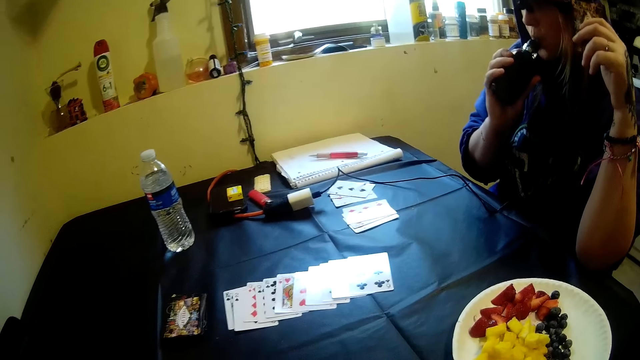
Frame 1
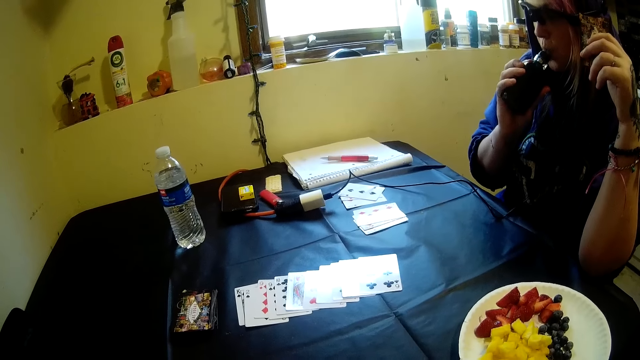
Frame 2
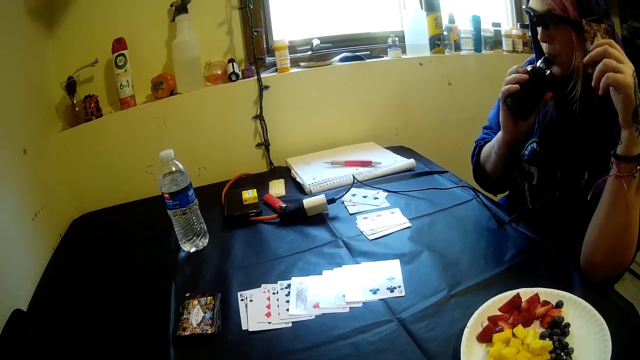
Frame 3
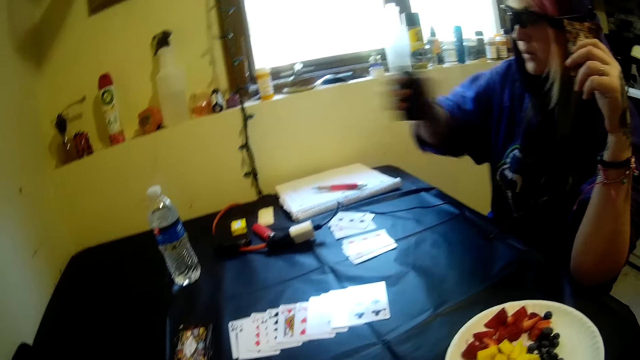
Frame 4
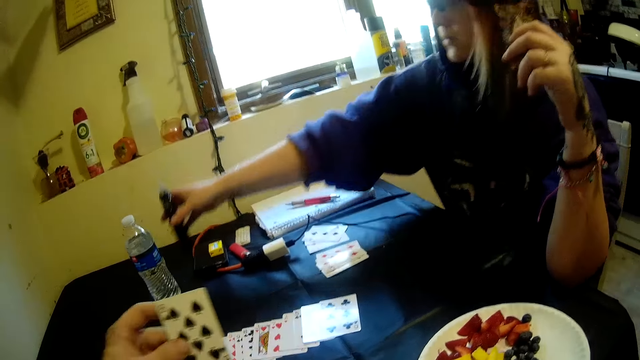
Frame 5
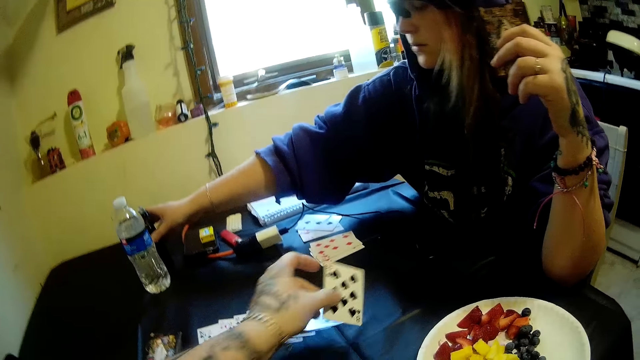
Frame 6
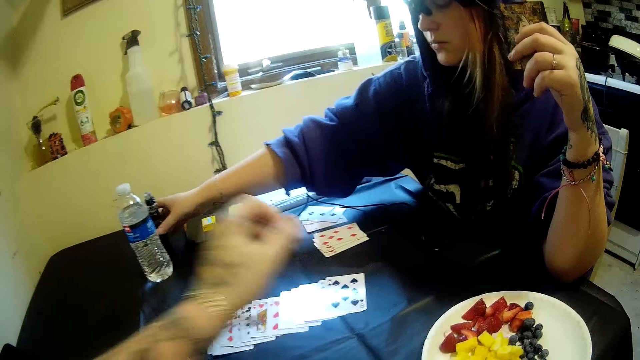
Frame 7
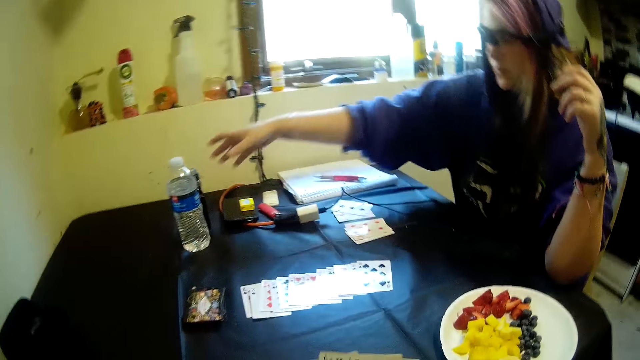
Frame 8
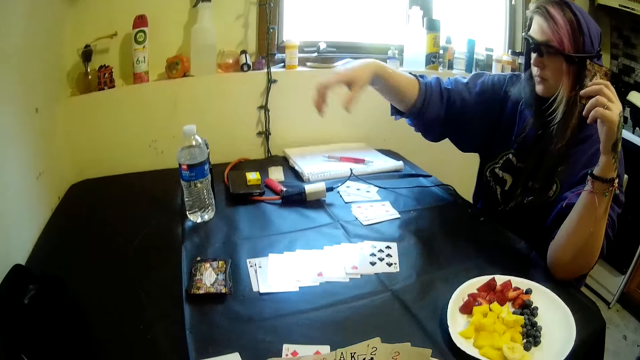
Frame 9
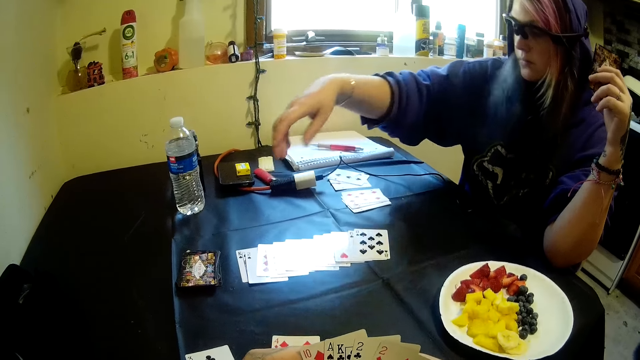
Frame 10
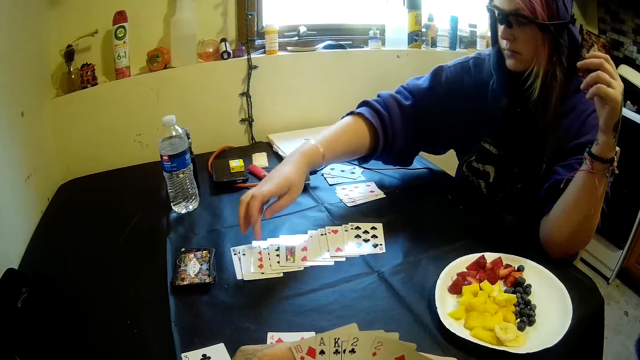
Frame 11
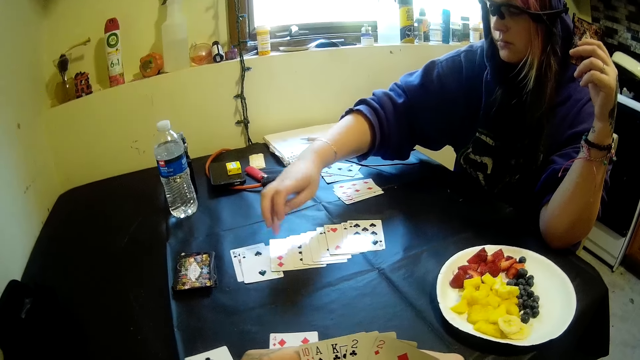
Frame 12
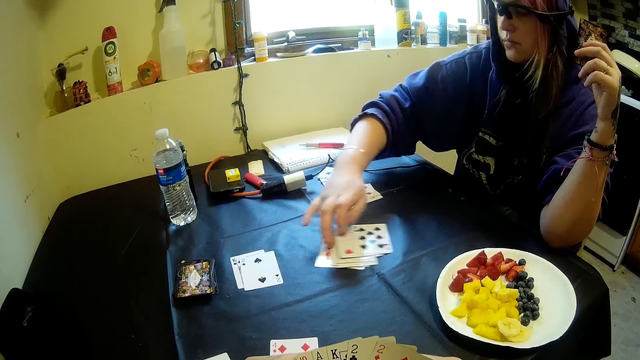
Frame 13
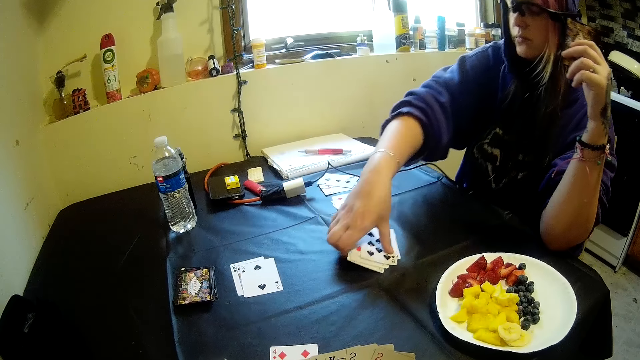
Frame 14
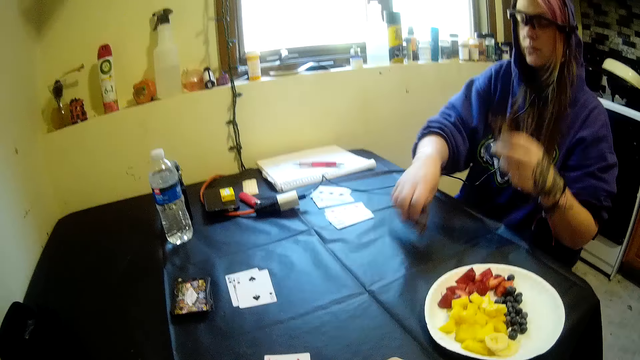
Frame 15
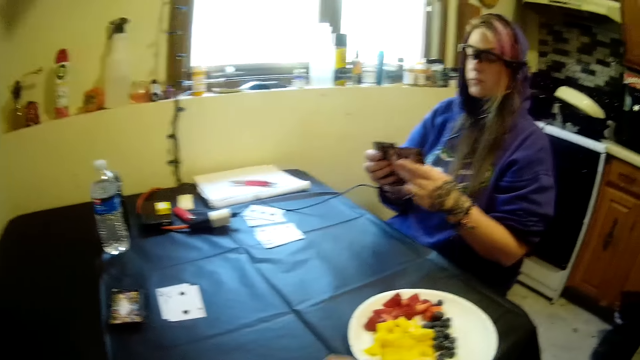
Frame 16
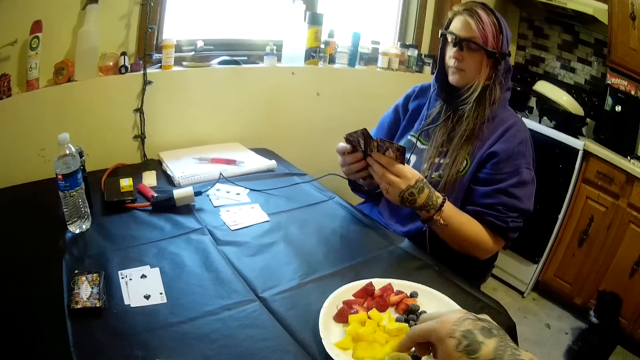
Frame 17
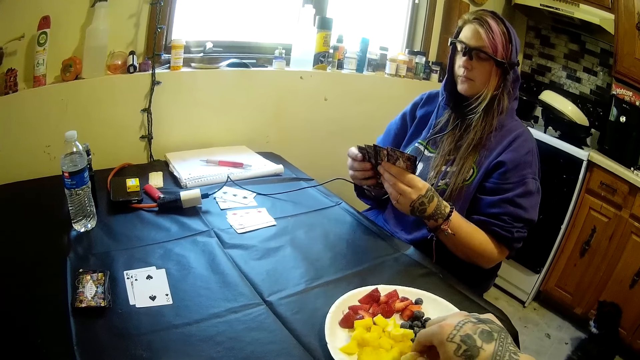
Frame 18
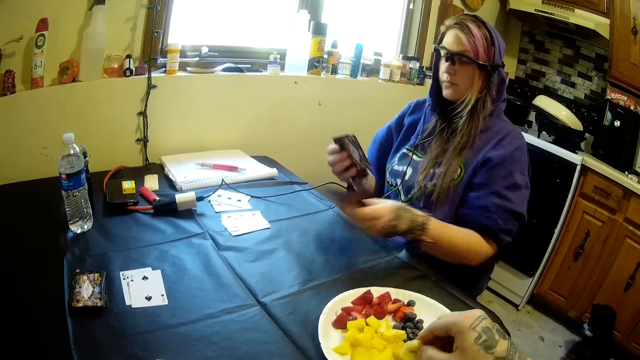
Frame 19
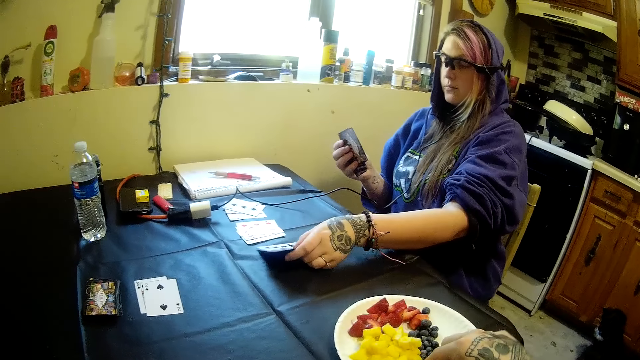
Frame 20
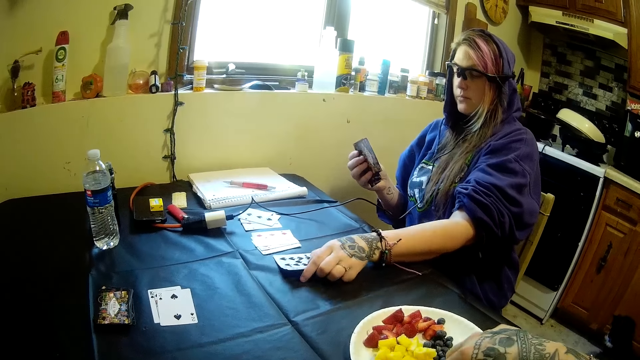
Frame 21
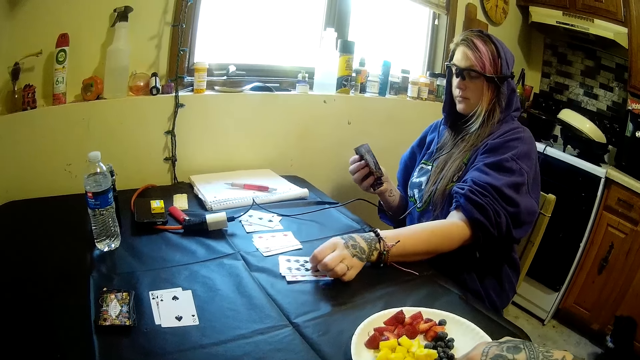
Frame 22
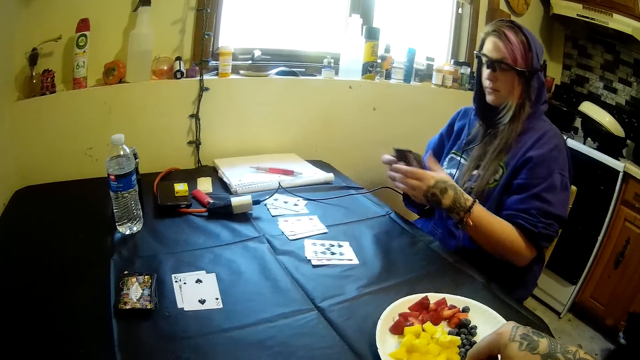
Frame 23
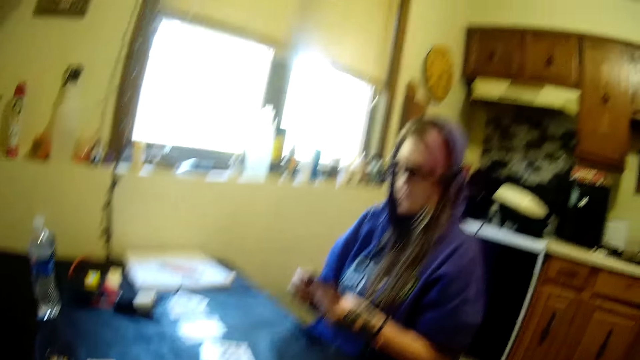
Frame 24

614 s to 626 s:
A woman drops the electric cigarette on the table with her right hand. The camera wearer holds a card. He drops the card on the table with his left hand. The woman pulls the cards, picks the cards from the table with her right hand, hits the cards against the table, holds the cards with both hands, and aligns the cards. The camera wearer picks fruit from the plastic plate on the table with his right hand. The woman drops the cards on the table with her left hand.

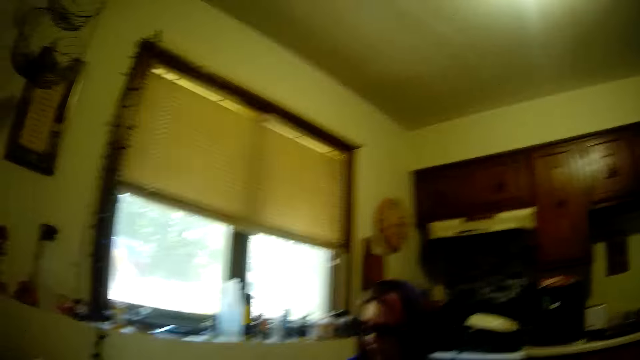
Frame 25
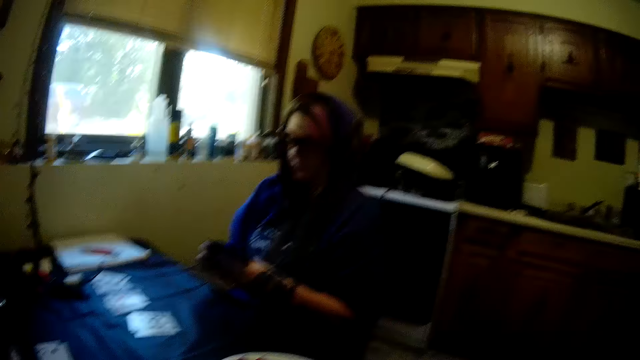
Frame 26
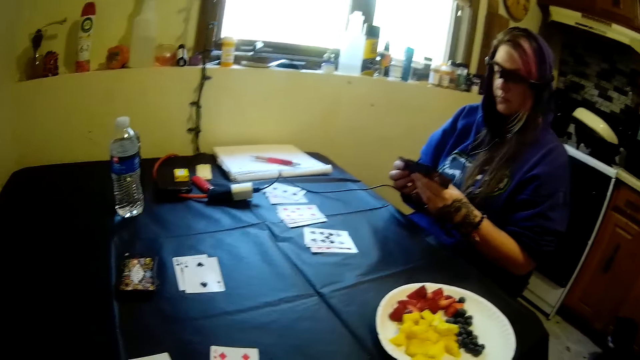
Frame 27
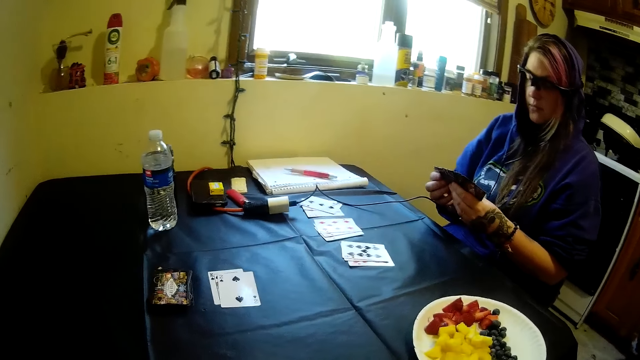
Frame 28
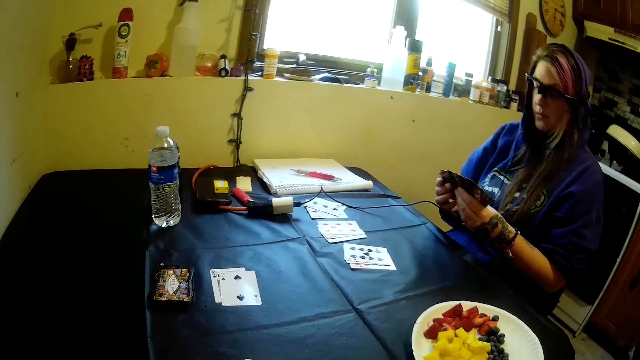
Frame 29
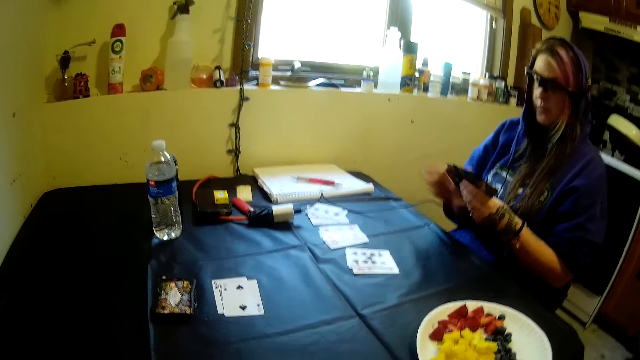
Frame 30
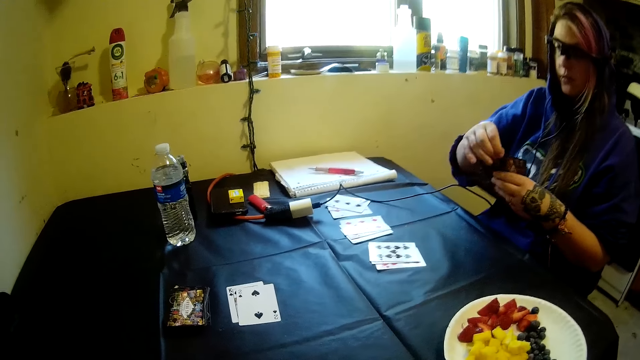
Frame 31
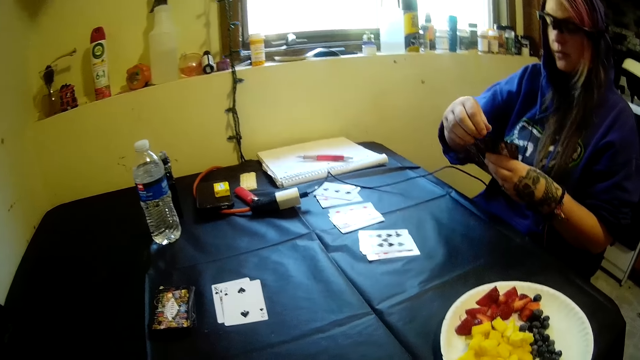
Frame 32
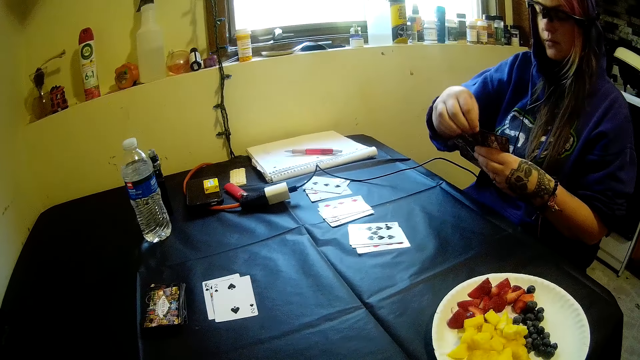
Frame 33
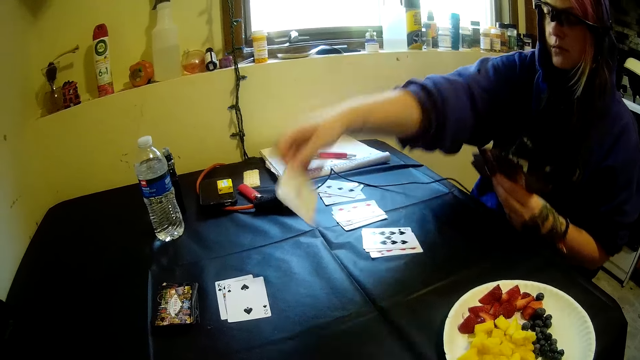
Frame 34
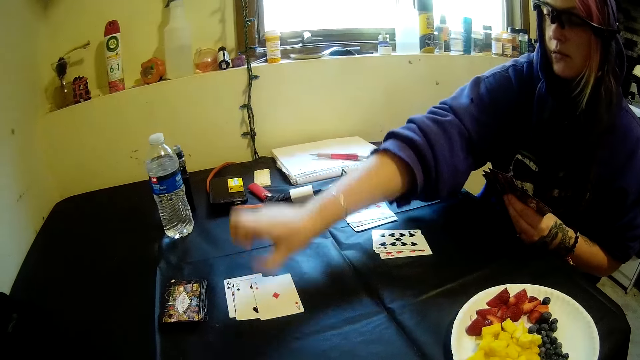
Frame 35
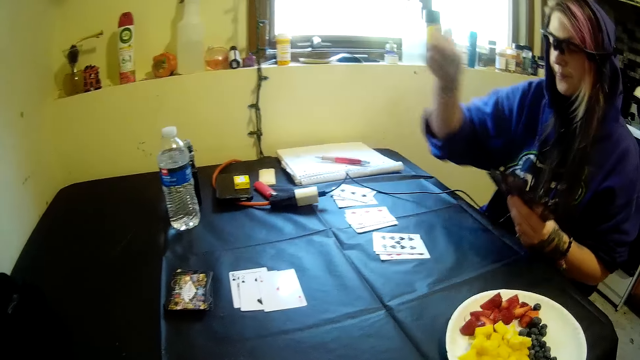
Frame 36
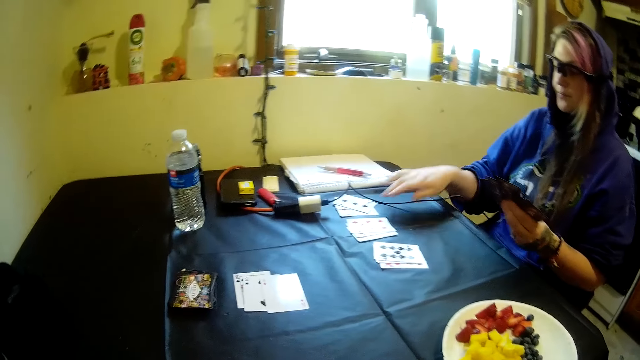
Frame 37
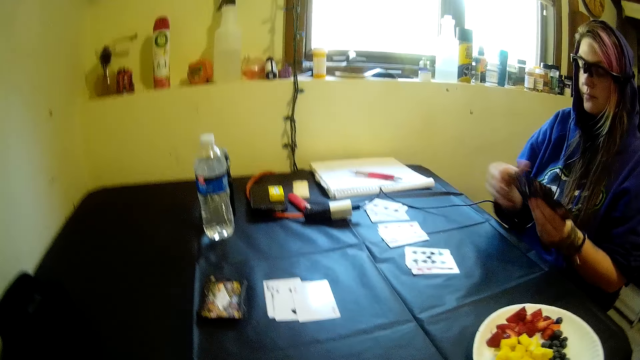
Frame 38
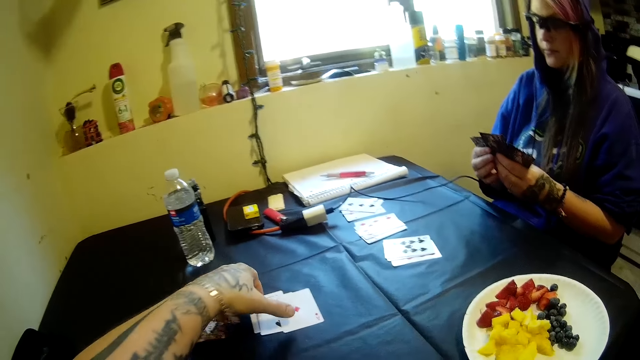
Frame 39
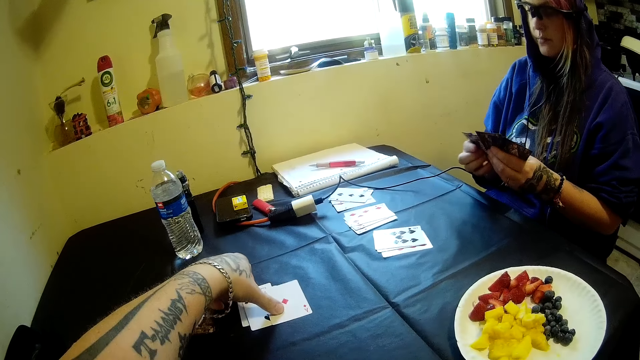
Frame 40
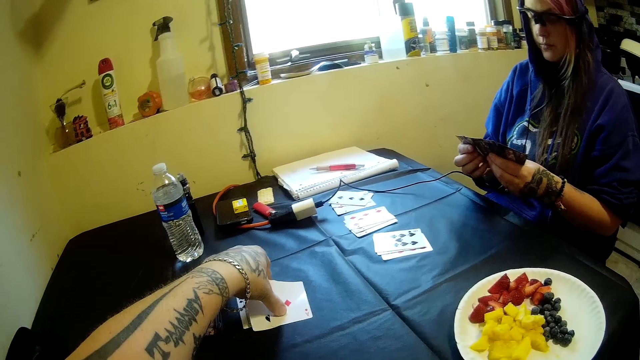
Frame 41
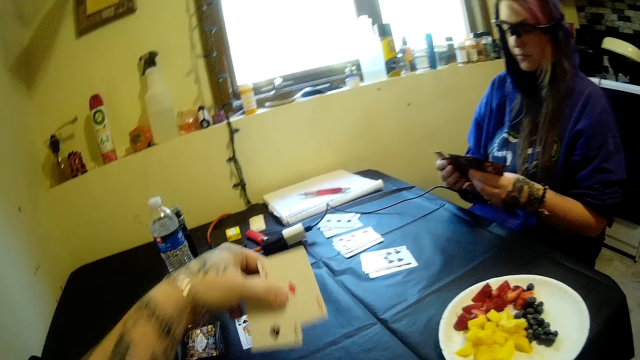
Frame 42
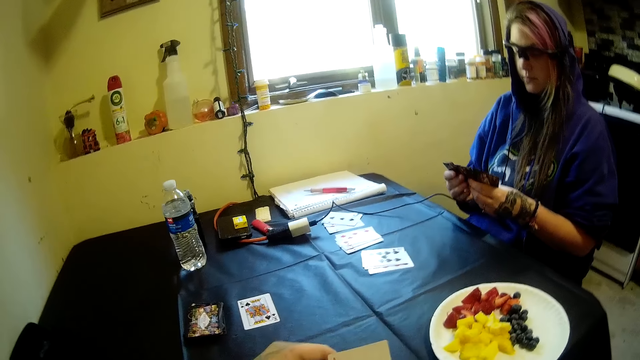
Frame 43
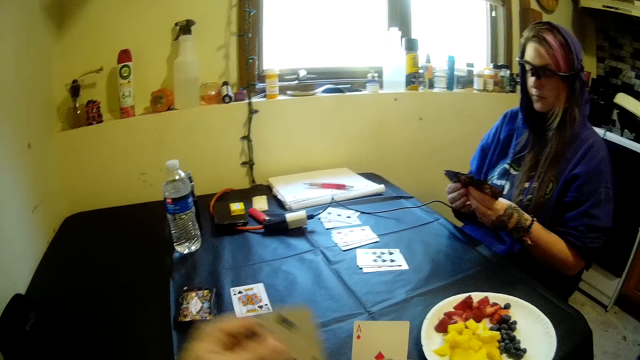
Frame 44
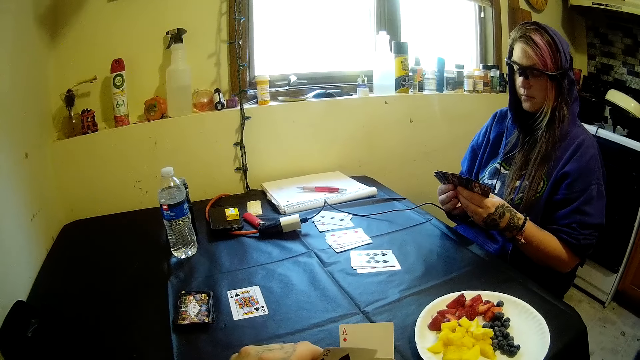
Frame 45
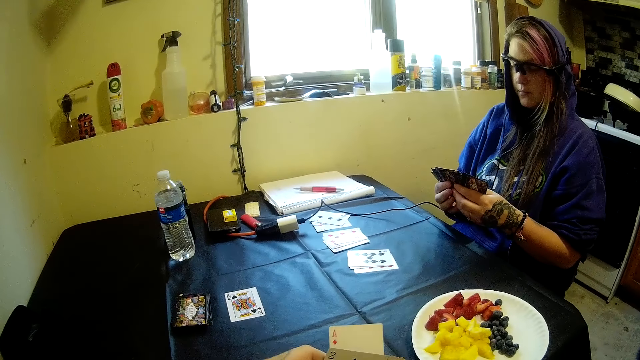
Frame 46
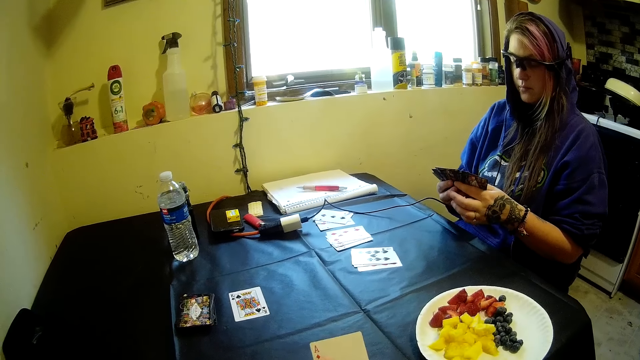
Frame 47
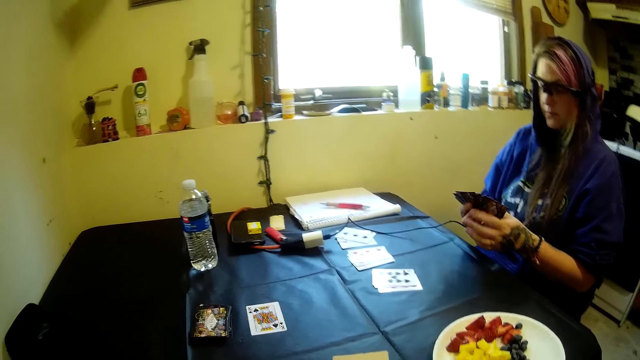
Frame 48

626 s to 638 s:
A woman holds the cards with both hands, aligns the cards, and picks up a card. The woman moves the cards from her hand to the table with her right hand. The camera wearer picks cards from the table with his left hand. He puts the card on the table. The woman aligns the cards. The camera wearer picks up a card and switches the card to the other hand. The woman holds the cards with both hands.
